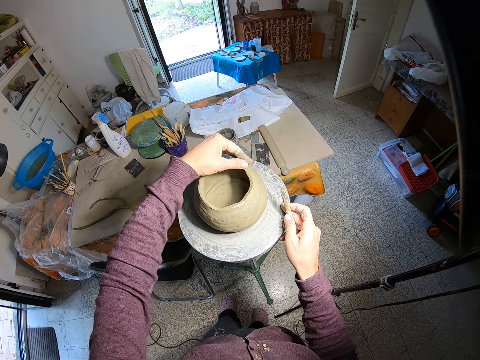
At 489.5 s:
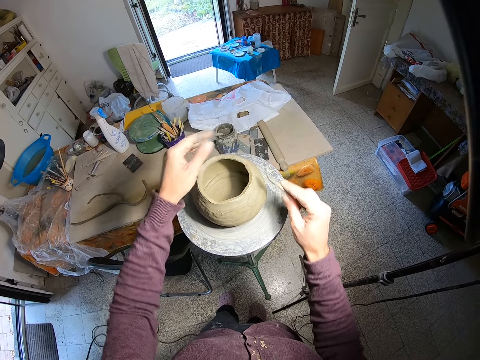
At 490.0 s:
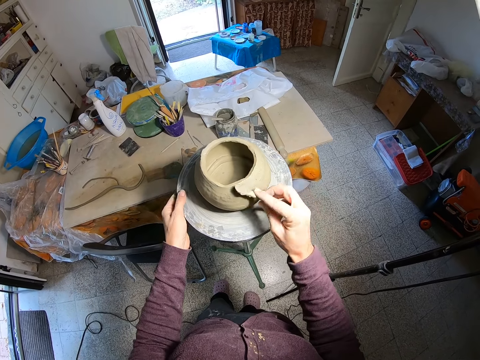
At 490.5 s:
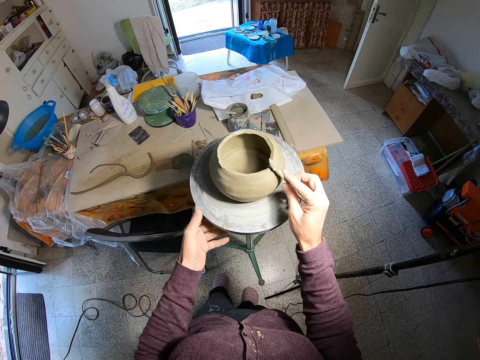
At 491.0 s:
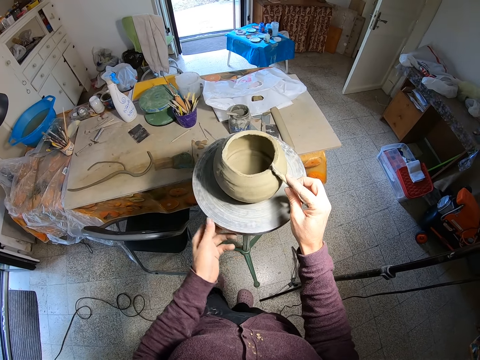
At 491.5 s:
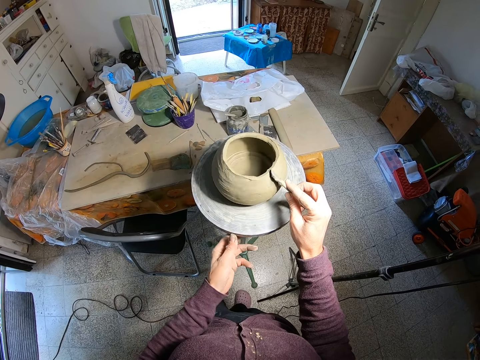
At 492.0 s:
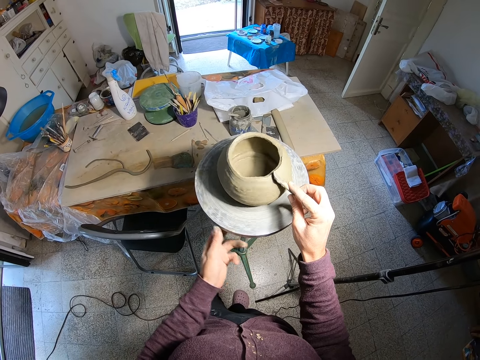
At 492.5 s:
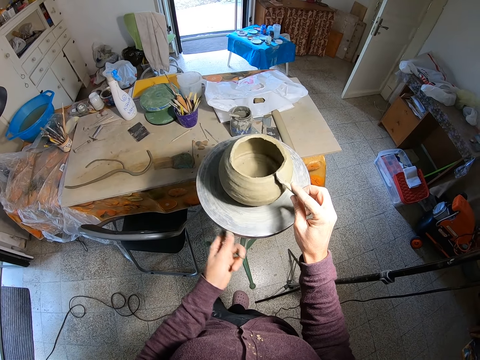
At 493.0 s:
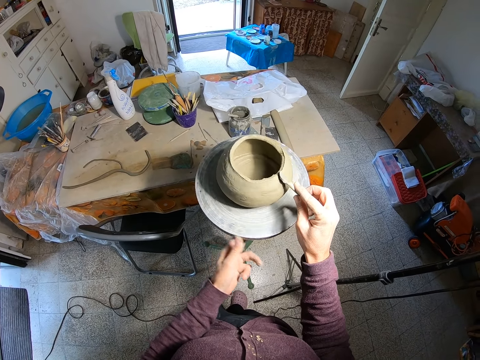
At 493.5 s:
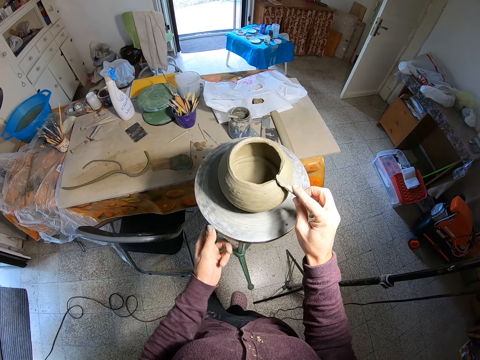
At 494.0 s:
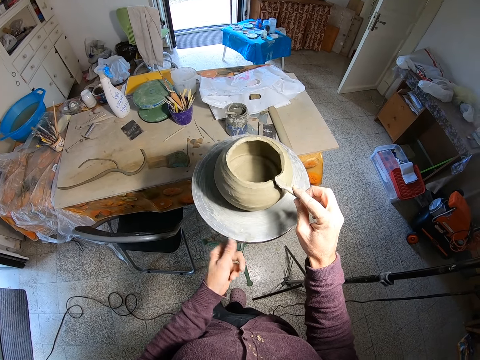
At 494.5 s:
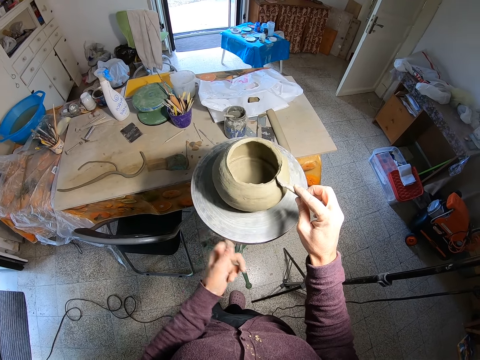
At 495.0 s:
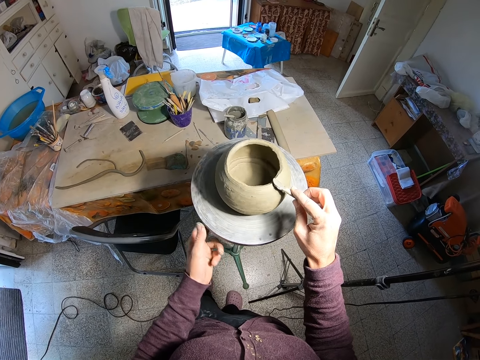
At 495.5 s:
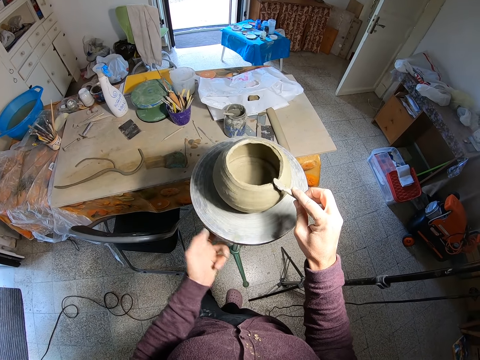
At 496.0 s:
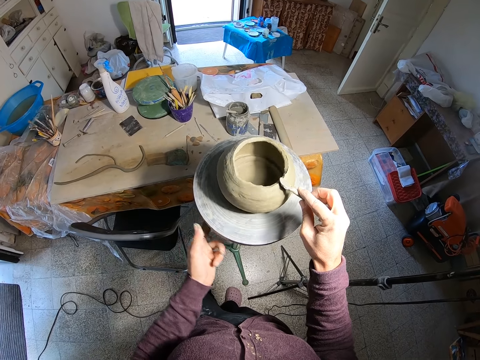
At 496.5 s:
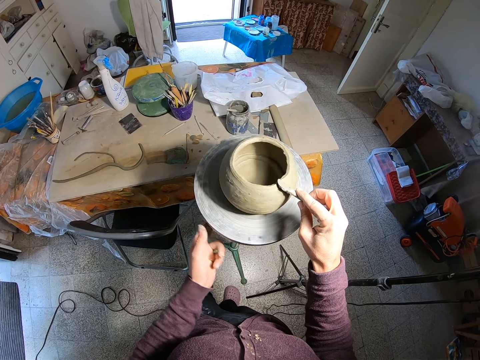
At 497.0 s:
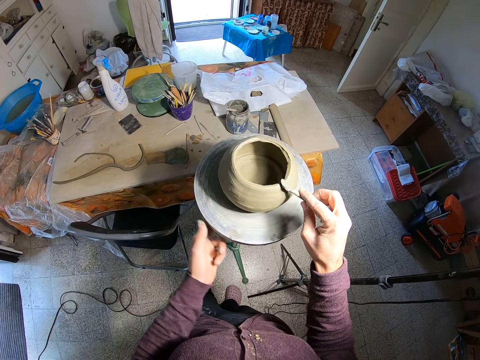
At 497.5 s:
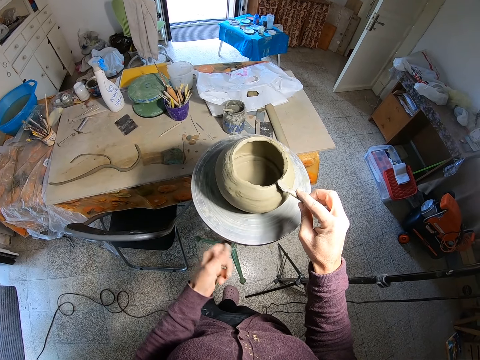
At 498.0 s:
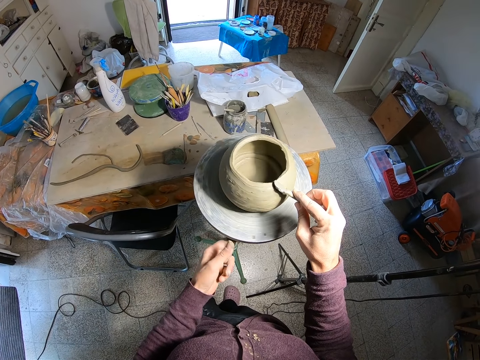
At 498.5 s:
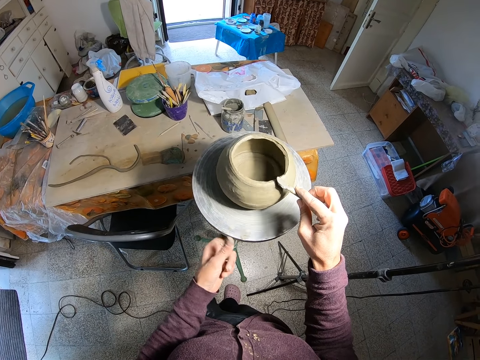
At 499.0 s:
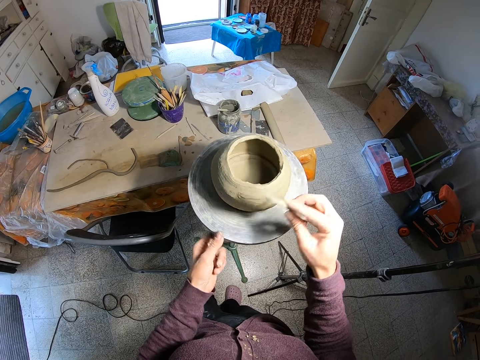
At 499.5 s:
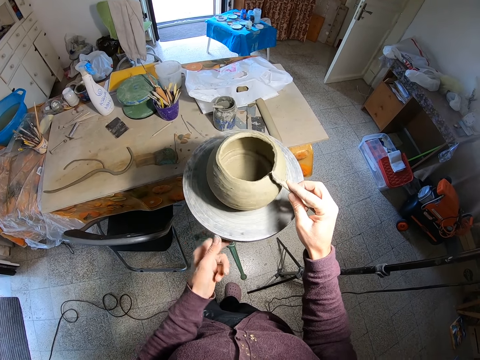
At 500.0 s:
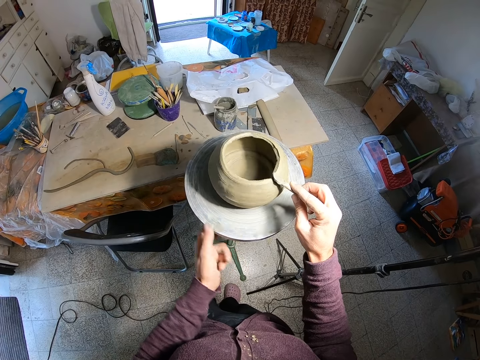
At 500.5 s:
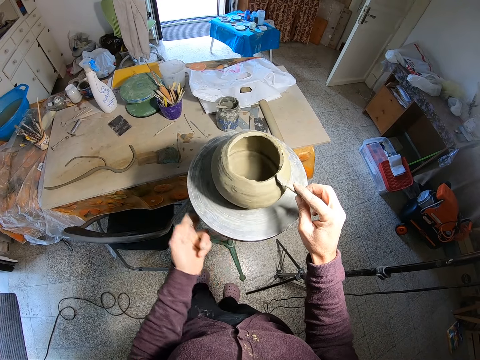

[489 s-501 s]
The camera wearer smoothens the clay work with the filer in his right hand. He does so again. He rolls the table surface with his left hand. He tilts the stool with his hand.

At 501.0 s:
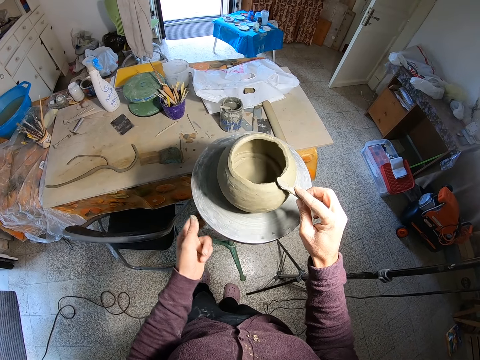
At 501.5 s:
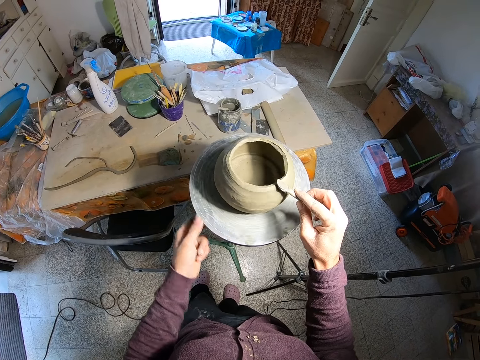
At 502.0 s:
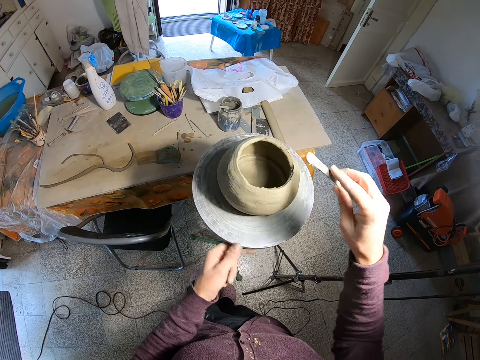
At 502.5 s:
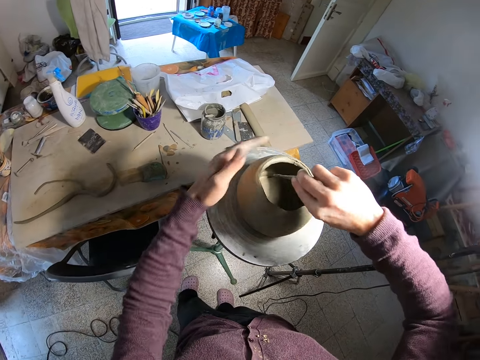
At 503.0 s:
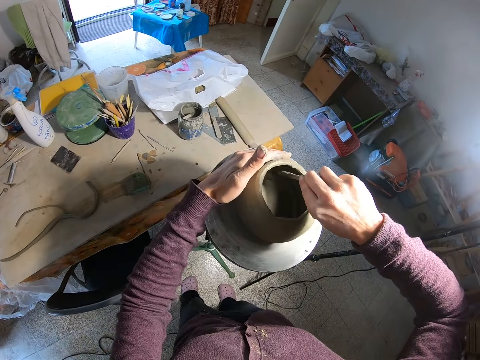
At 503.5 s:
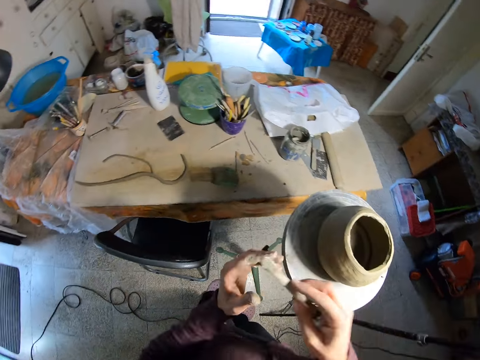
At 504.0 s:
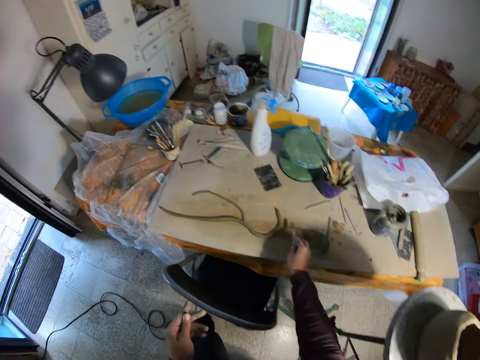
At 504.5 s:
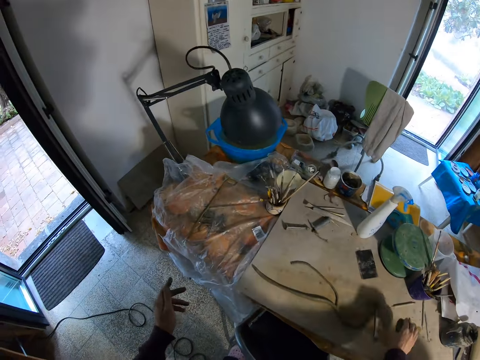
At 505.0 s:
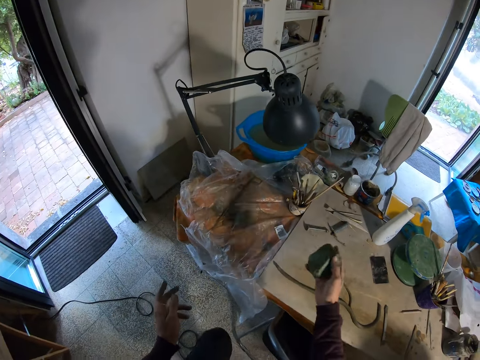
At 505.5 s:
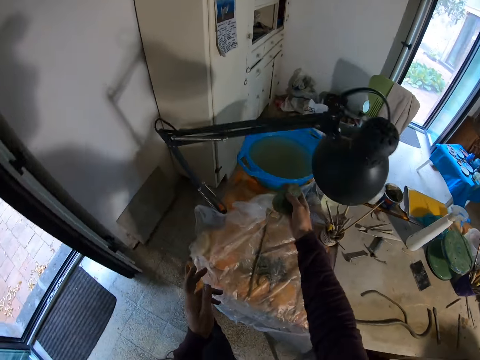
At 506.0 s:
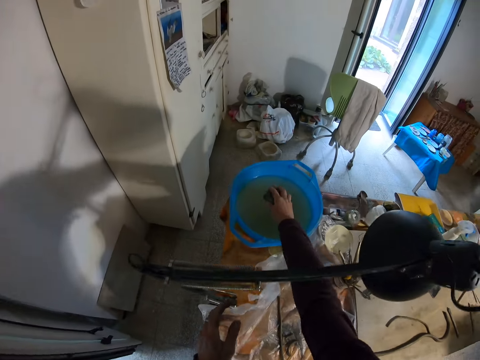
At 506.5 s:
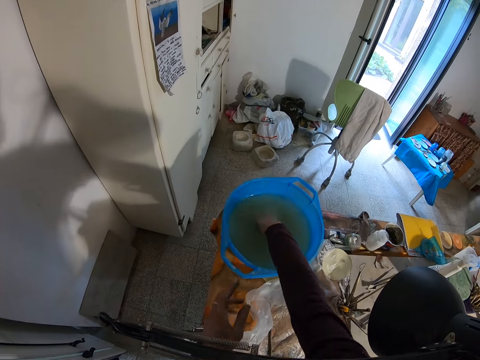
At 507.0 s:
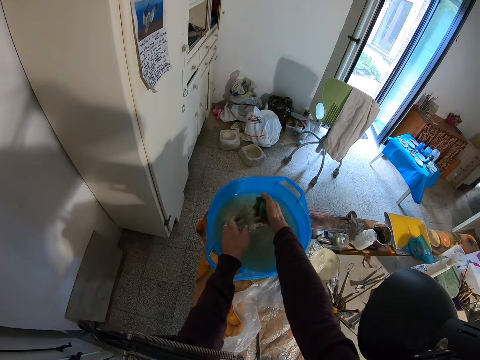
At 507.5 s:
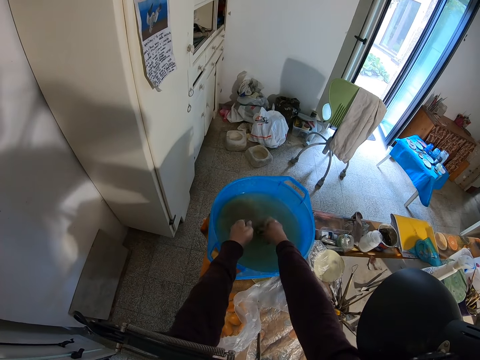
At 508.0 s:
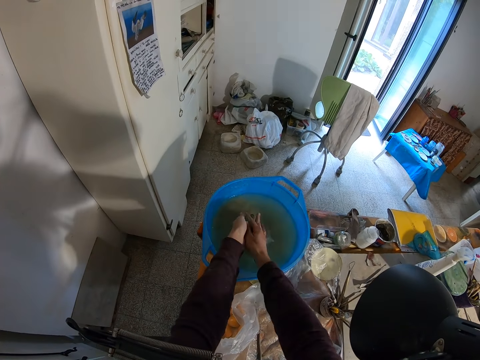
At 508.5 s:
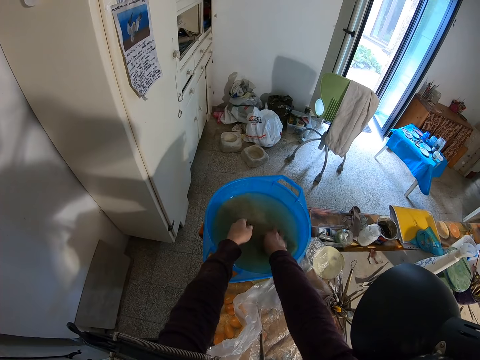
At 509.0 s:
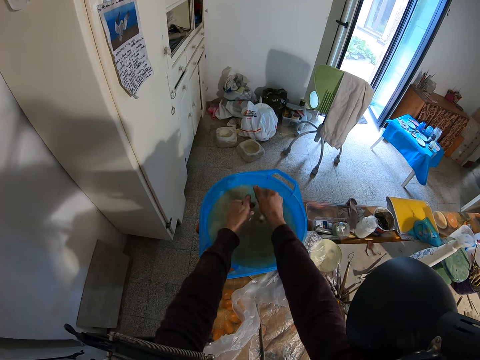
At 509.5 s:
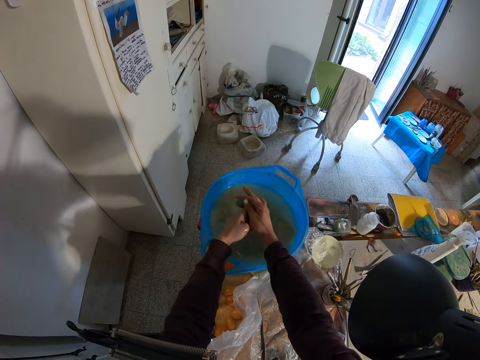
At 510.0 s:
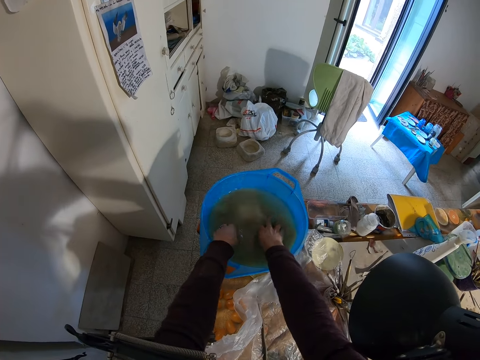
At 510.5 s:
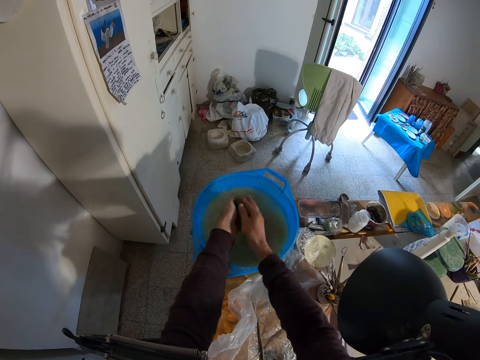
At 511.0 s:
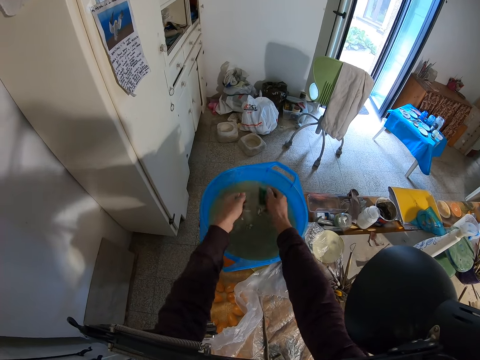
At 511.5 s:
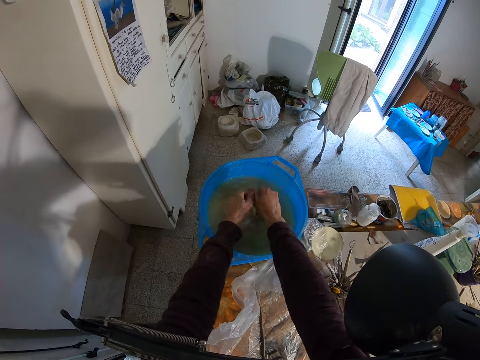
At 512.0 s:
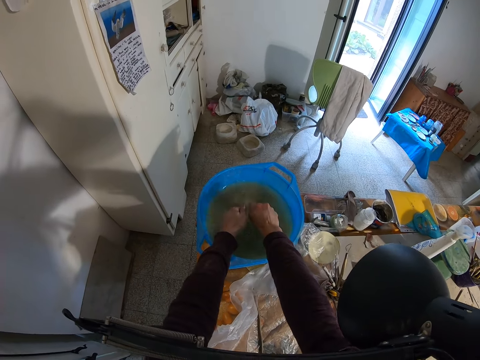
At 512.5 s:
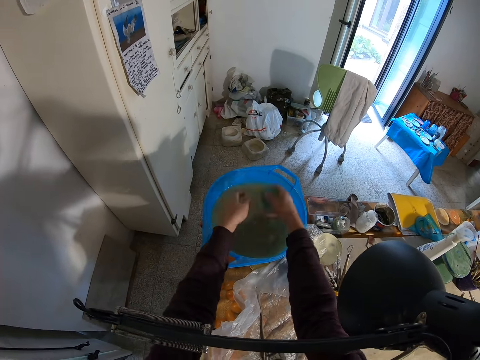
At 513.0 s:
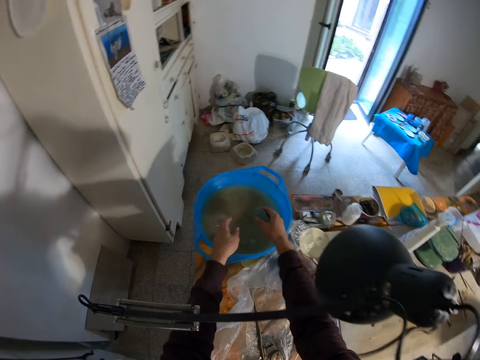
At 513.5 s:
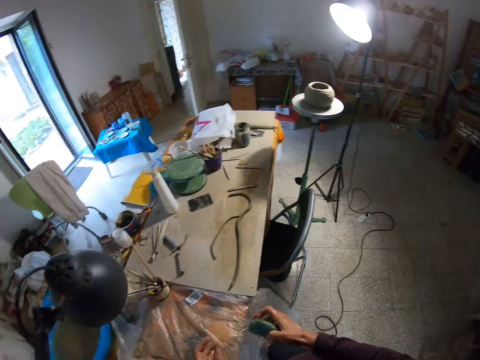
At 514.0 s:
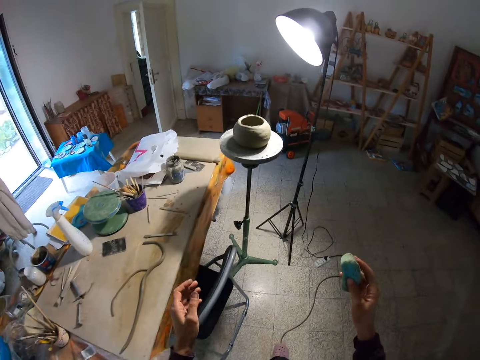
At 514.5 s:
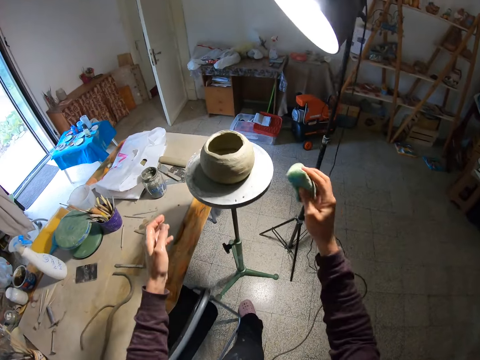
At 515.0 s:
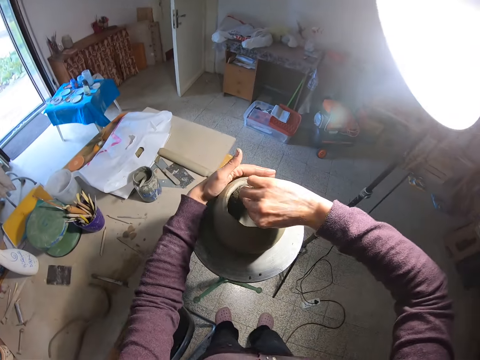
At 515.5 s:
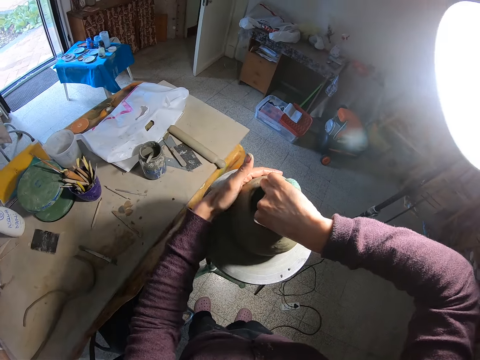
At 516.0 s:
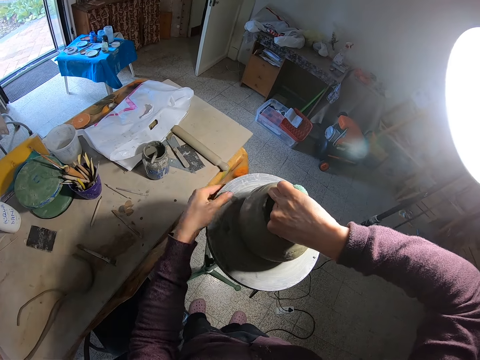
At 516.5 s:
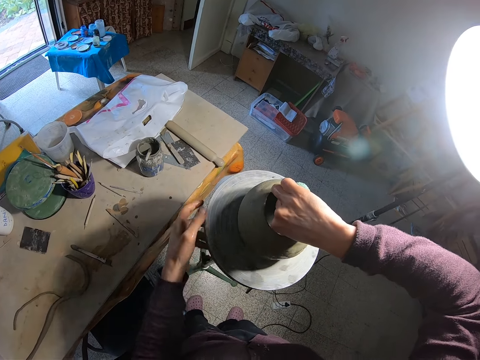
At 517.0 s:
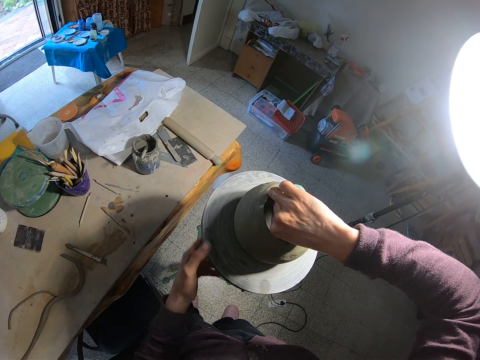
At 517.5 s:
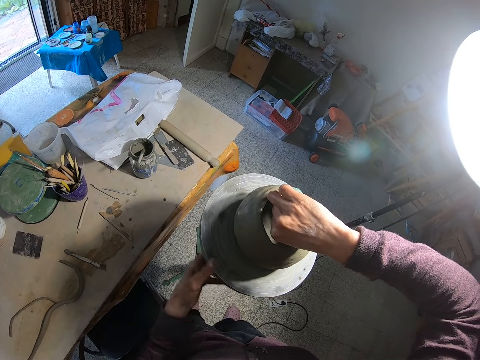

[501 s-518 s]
The camera wearer smoothens the clay work or craft with the filer in his right hand and holds the clay work on the table with his left hand. He places his hand on the craft. He places the filer in his right hand on the table. He picks up a sponge from the table with his right hand. He places the sponge in his right hand into a bowl of water. He squeezes the sponge with his hand. He washes his left hand with the sponge in his right hand. He squeezes the sponge in his right hand. He walks around the house. He wipes the craft with the sponge. He holds the clay work with his left hand and smoothens the clay work with the sponge in his right hand. He tilts the stool with his hand. He rolls the table surface with his left hand.
